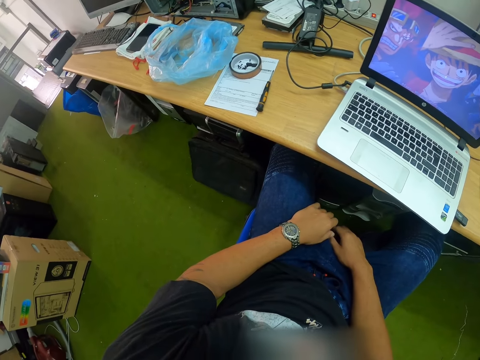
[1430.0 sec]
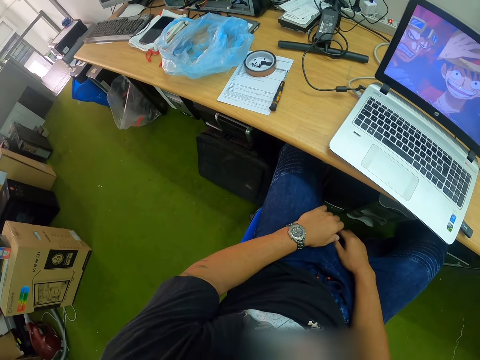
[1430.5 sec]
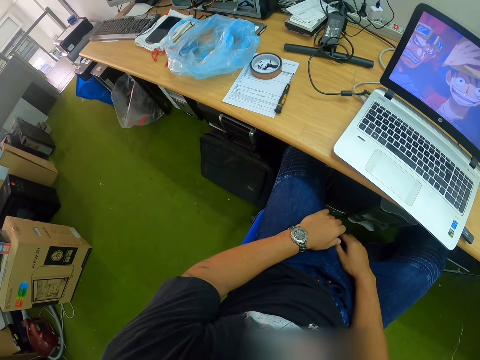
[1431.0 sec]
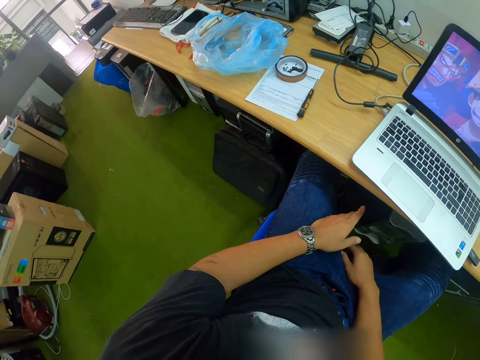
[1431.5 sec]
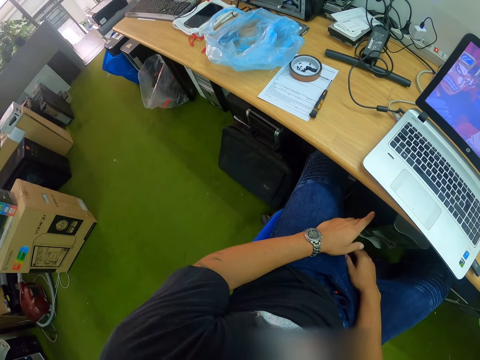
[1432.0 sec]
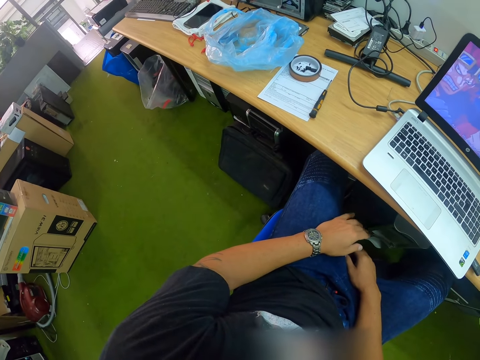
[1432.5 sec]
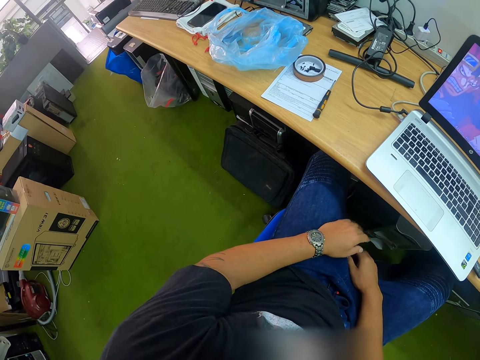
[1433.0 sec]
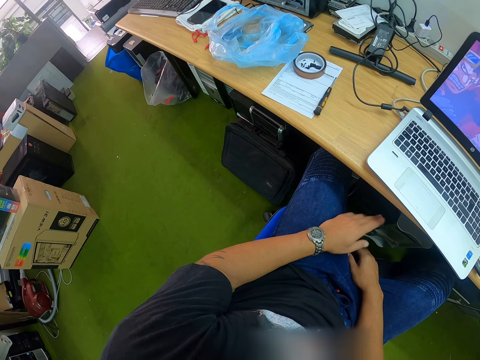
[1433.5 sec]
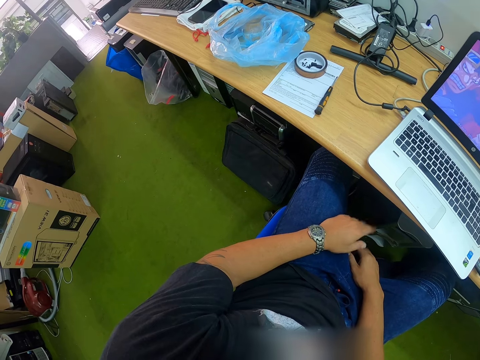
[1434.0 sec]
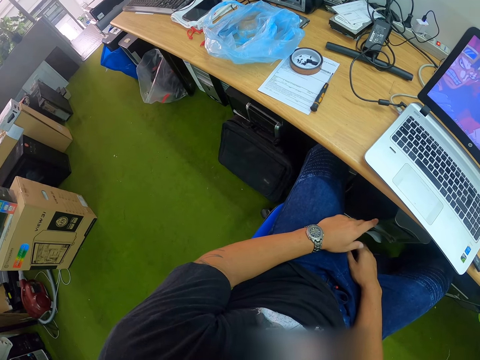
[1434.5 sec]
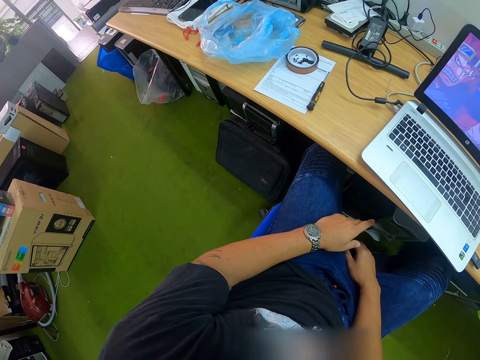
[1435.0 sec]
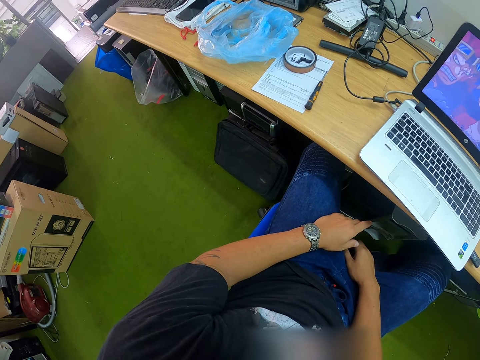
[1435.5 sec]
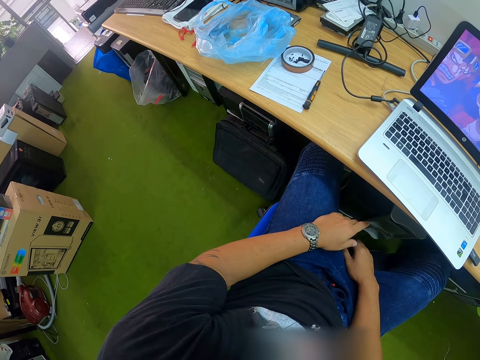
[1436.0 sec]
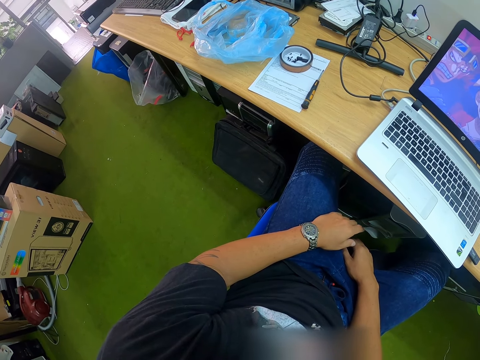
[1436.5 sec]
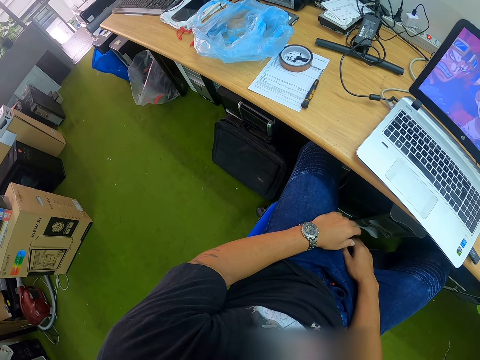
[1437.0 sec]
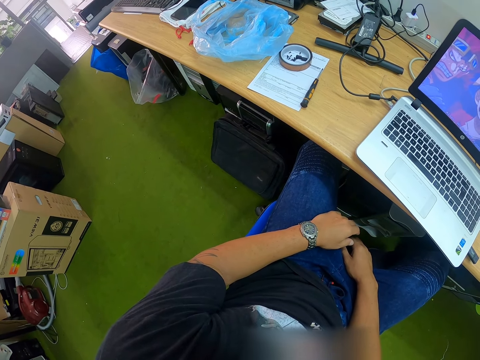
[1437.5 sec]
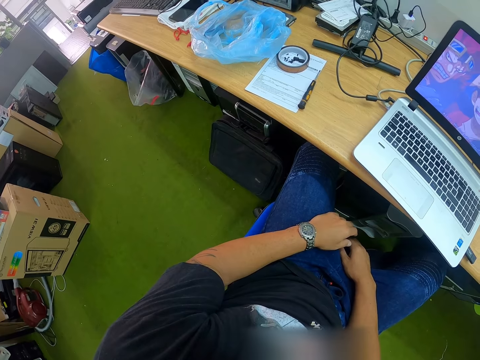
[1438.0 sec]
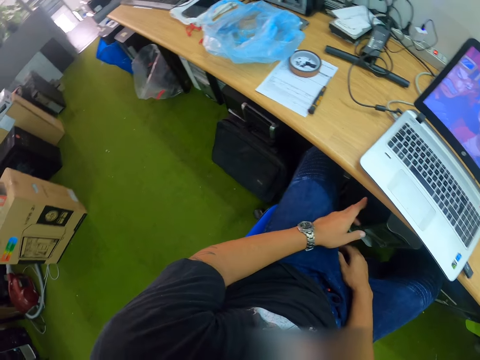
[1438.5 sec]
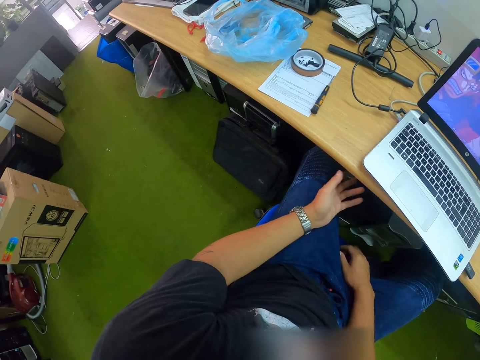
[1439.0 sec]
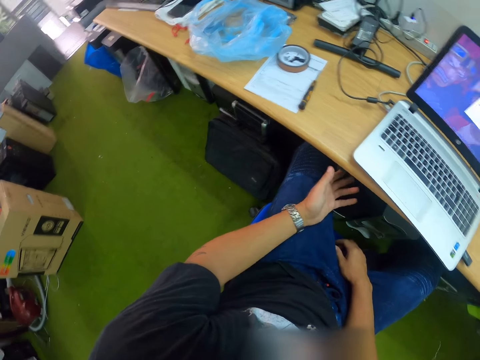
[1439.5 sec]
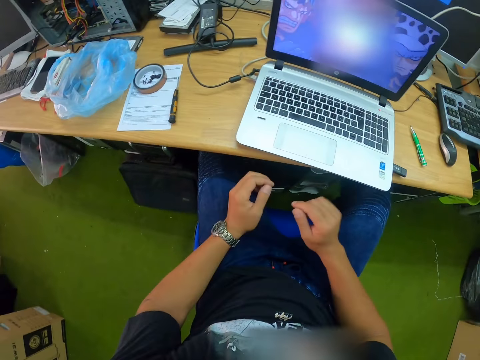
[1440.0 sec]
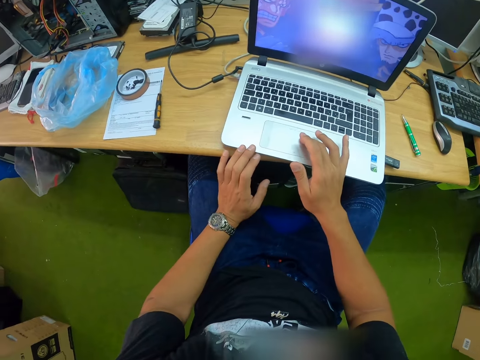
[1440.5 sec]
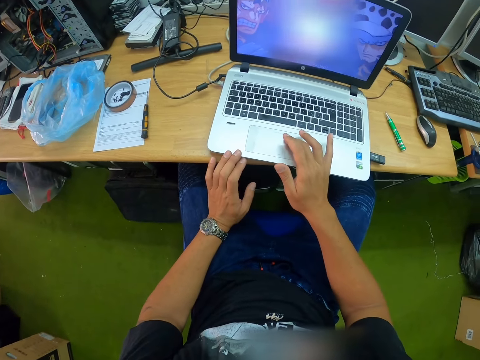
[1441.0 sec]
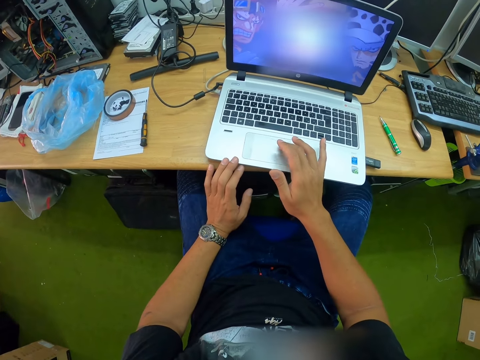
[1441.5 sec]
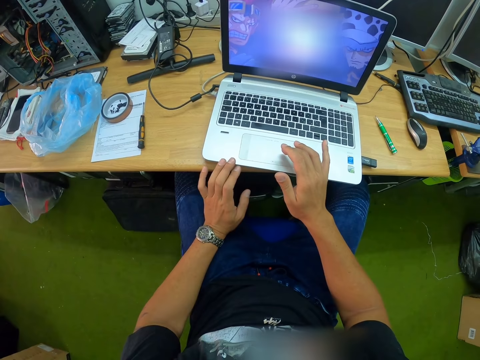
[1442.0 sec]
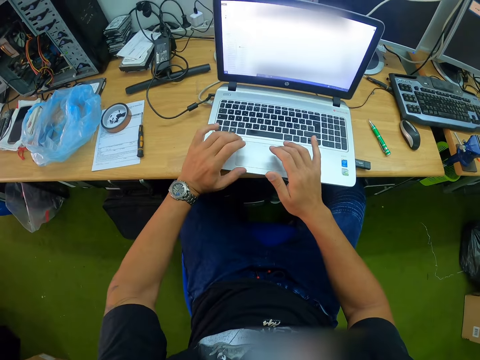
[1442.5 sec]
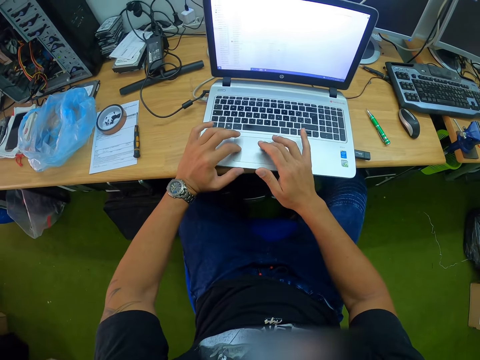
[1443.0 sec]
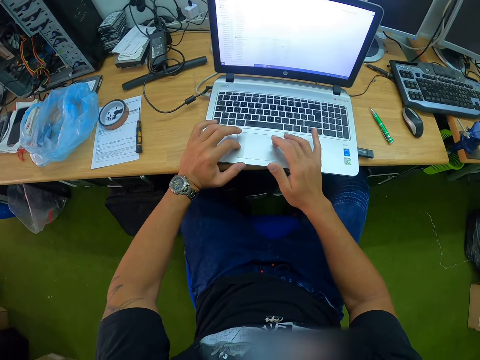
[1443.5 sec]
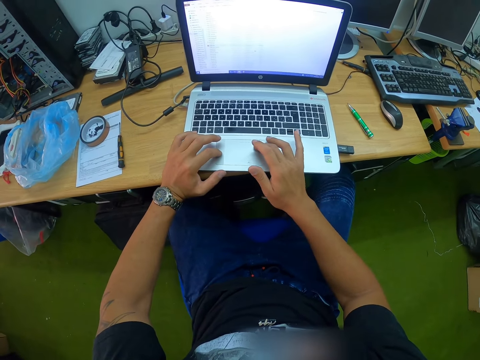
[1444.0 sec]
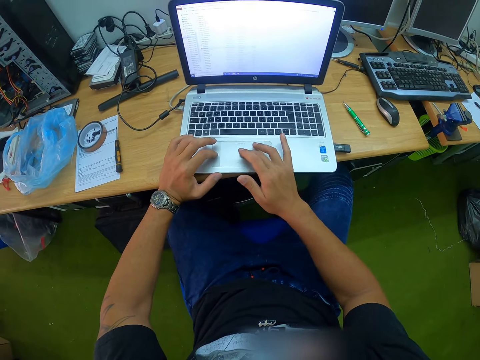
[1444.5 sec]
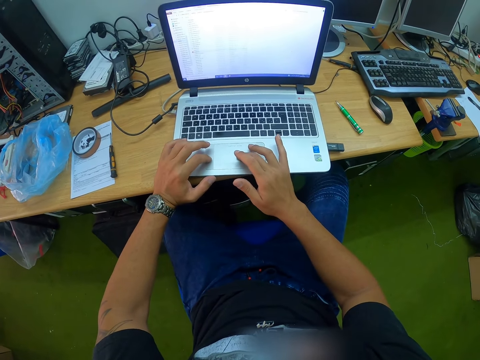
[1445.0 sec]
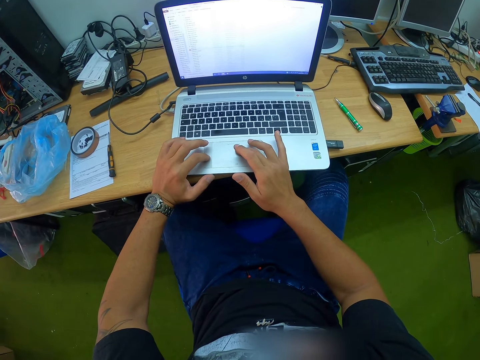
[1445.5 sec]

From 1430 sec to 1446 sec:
The camera wearer looks around. He moves the left hand. He operates the laptop with his right hand. He operates the laptop with both hands. He touches the touchpad with both hands.

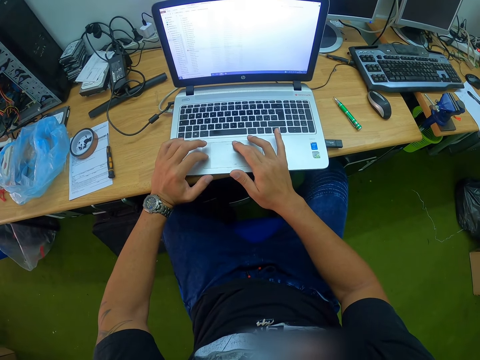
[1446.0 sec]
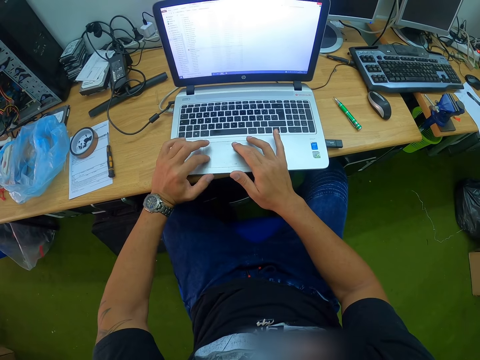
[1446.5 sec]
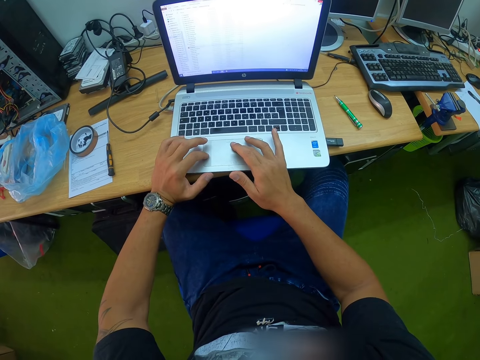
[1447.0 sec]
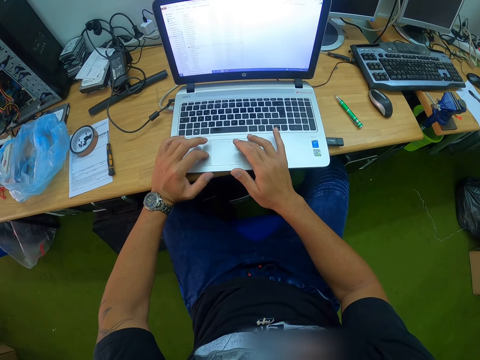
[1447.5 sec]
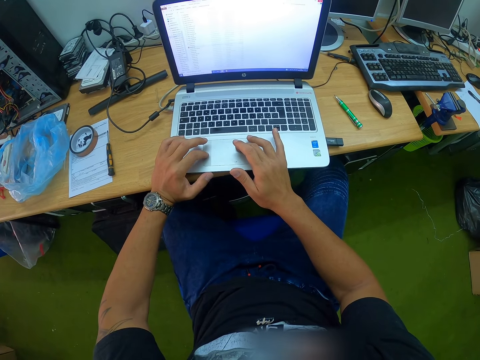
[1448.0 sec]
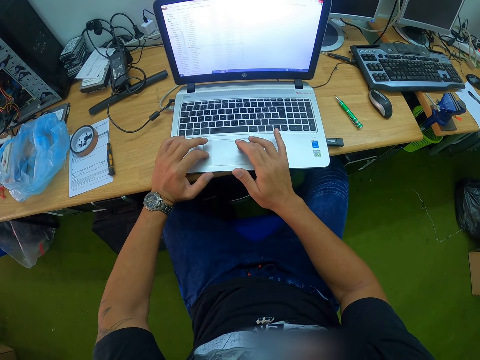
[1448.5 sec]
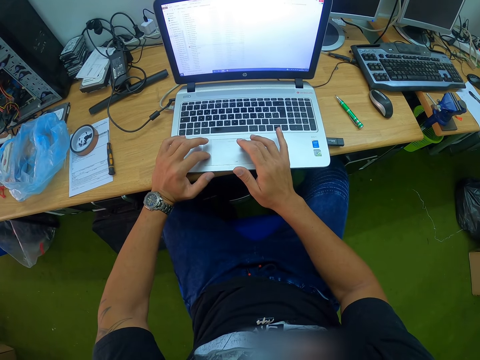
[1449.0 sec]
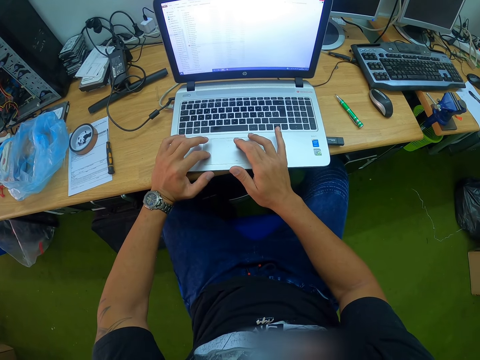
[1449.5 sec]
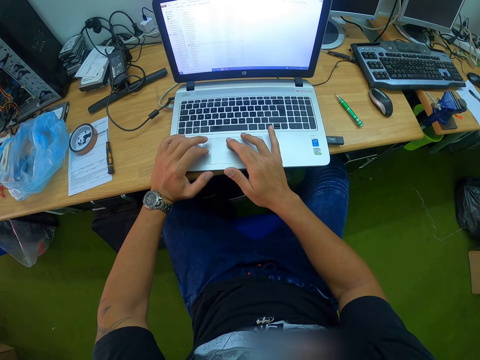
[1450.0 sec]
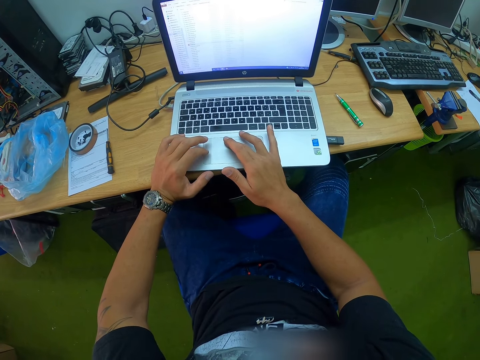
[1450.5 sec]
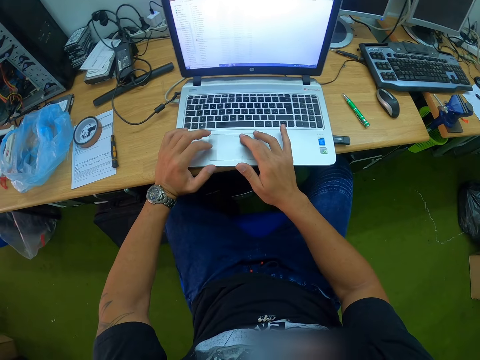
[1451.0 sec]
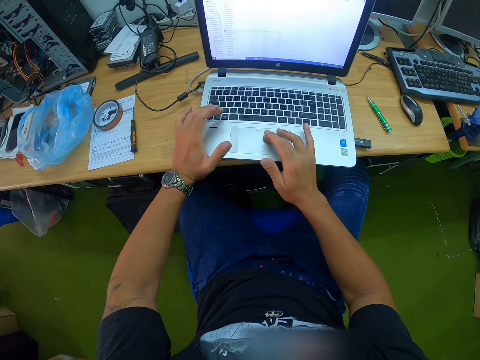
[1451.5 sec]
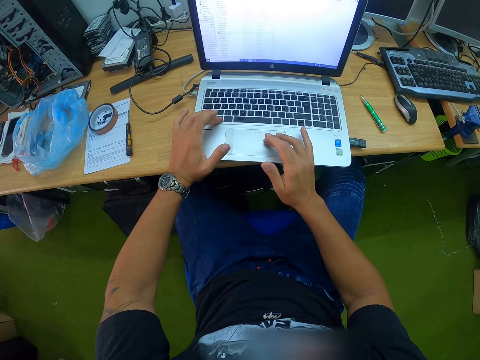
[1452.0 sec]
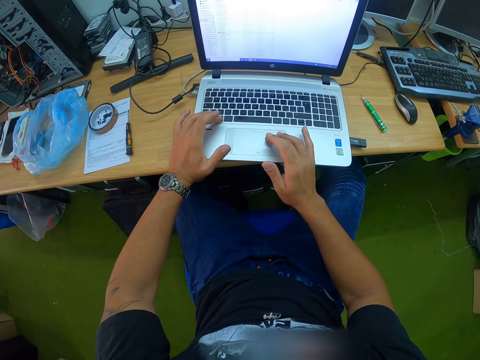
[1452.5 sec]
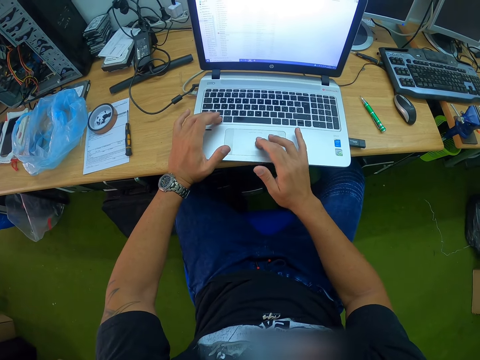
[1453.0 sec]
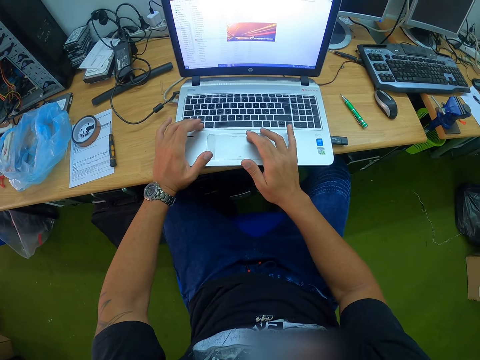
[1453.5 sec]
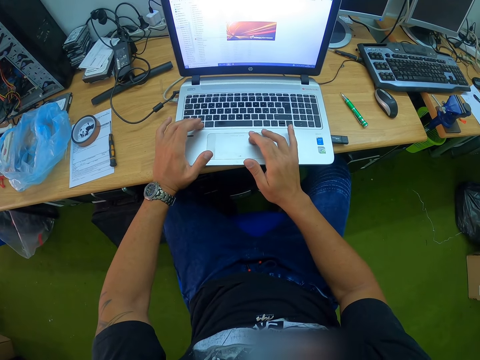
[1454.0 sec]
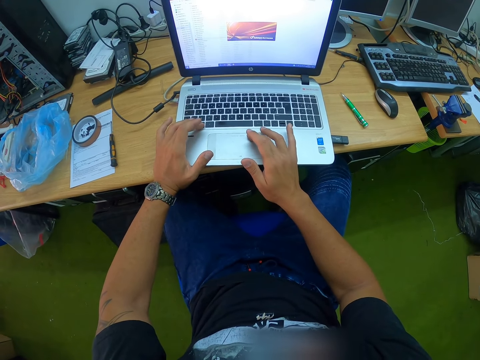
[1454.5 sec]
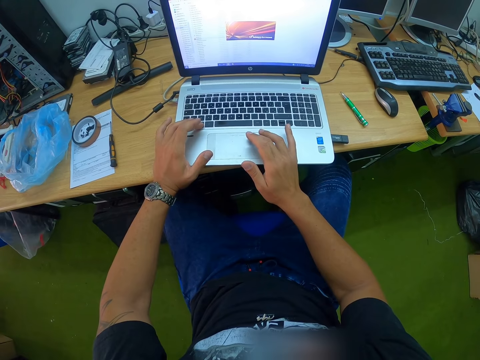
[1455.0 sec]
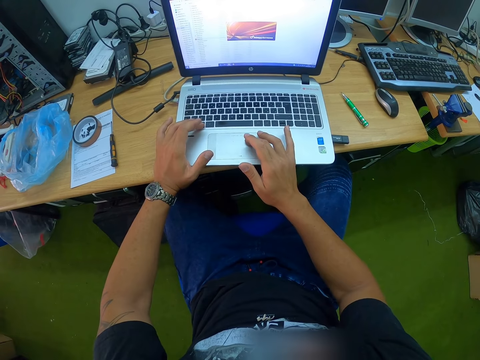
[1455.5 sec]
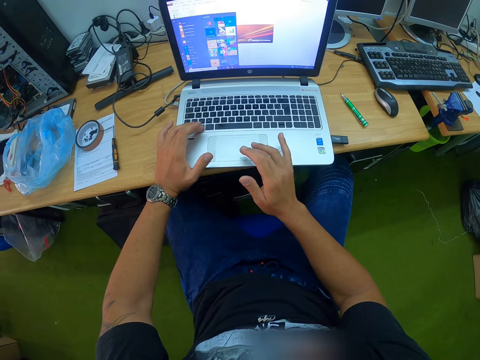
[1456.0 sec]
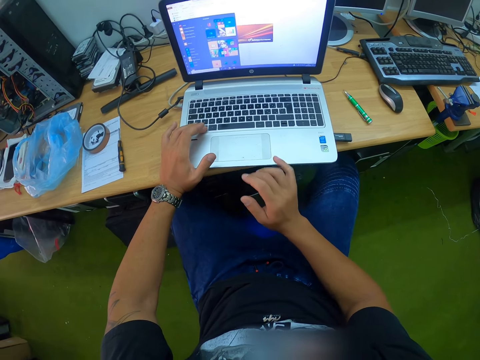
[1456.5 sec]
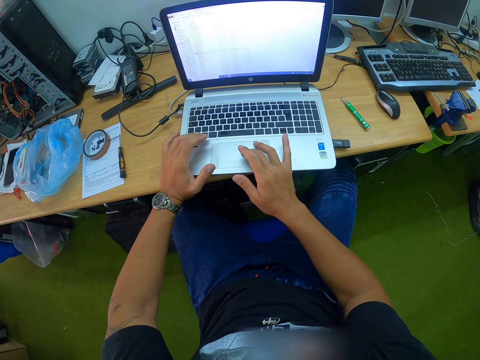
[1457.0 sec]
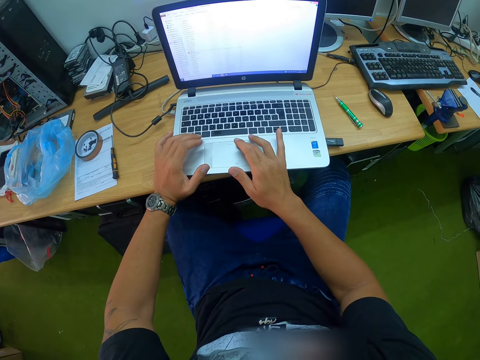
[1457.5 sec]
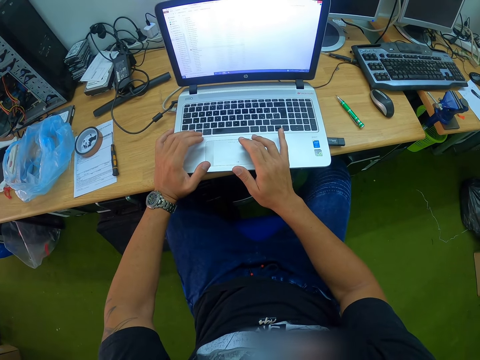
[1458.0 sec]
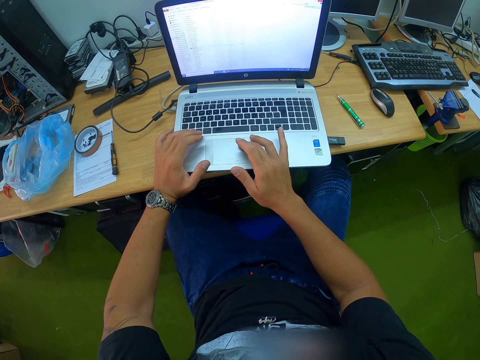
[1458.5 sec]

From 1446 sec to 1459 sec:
The camera wearer touches the touchpad with both hands. He touches the touchpad with both hands again. He touches the touchpad with the right hand. He lifts his right hand from the laptop. He operates the laptop with both hands.
